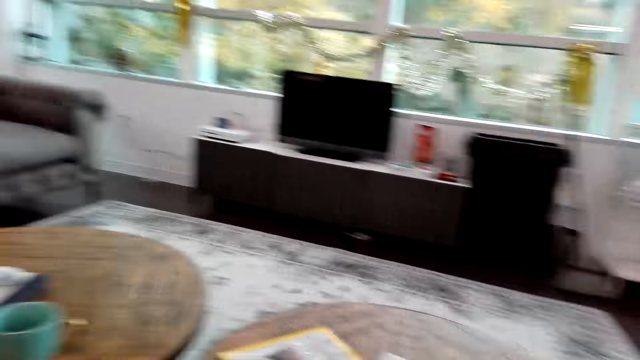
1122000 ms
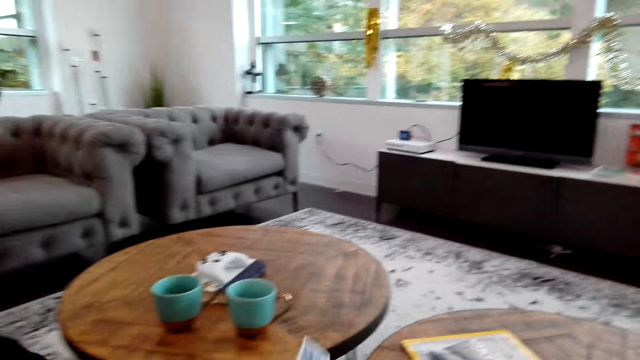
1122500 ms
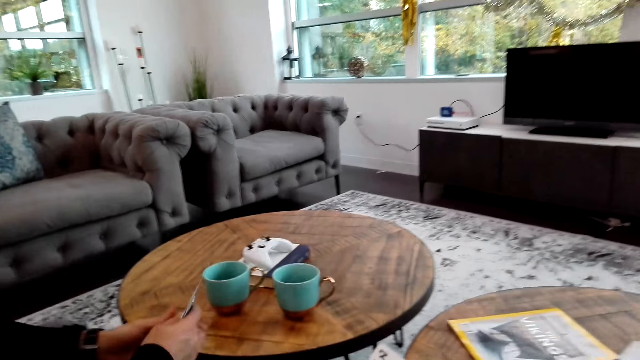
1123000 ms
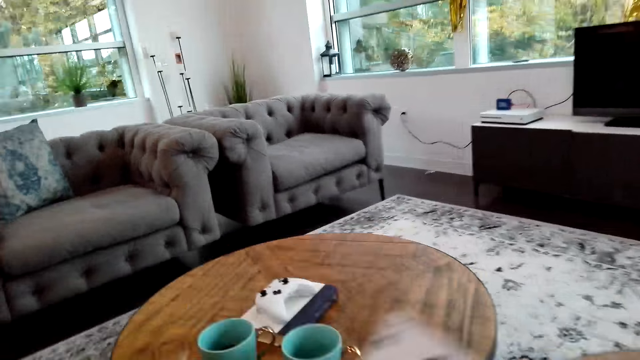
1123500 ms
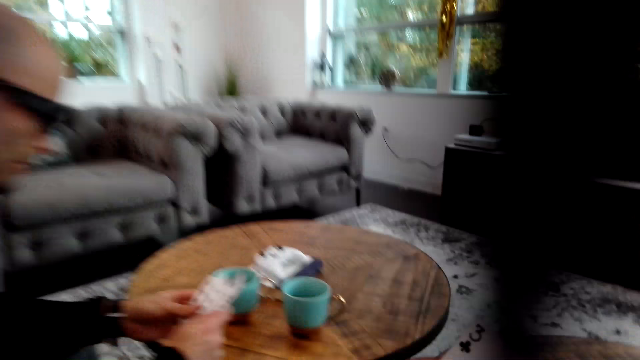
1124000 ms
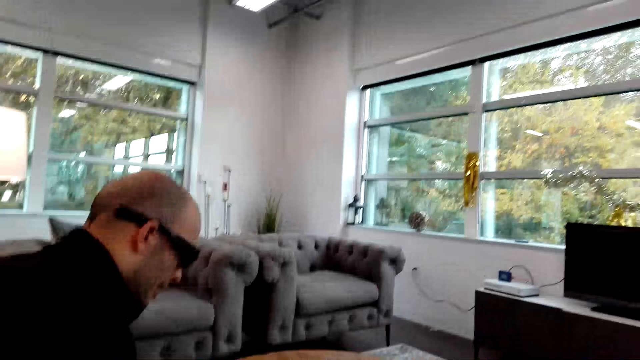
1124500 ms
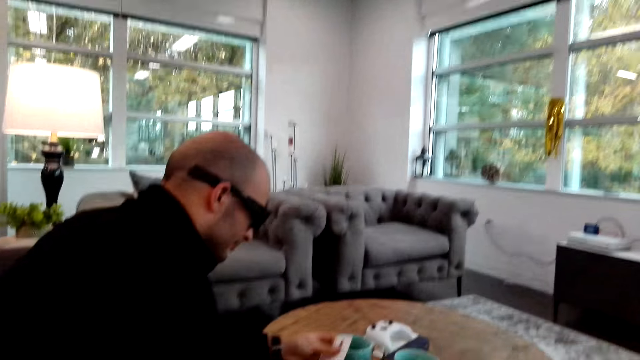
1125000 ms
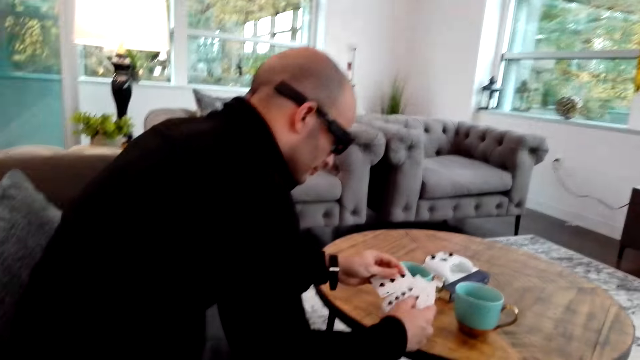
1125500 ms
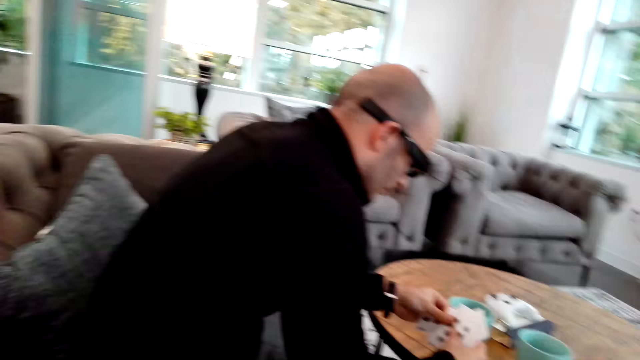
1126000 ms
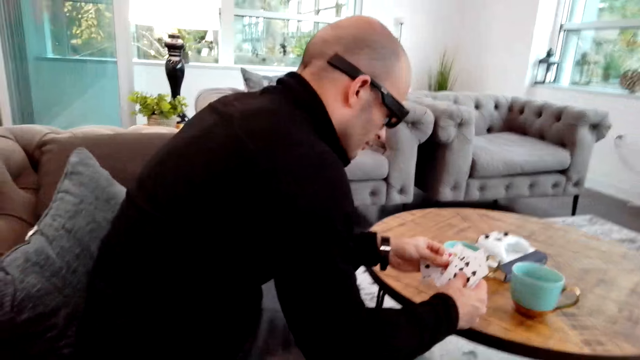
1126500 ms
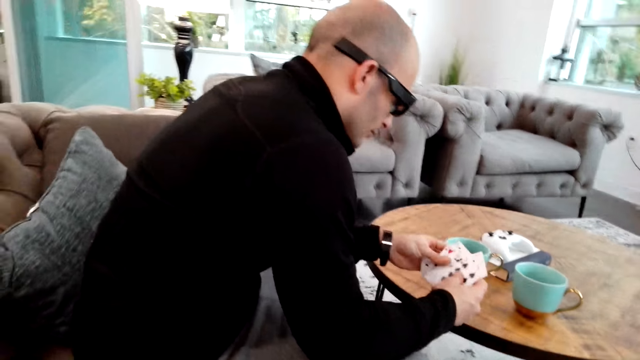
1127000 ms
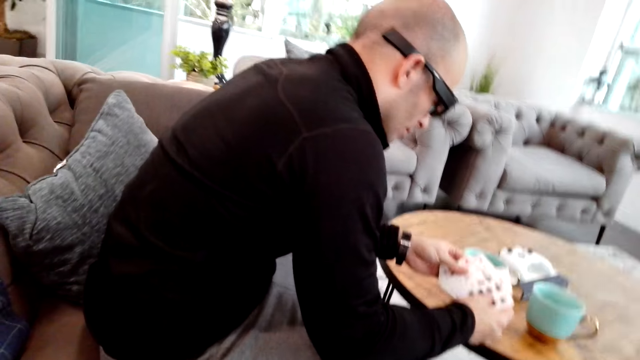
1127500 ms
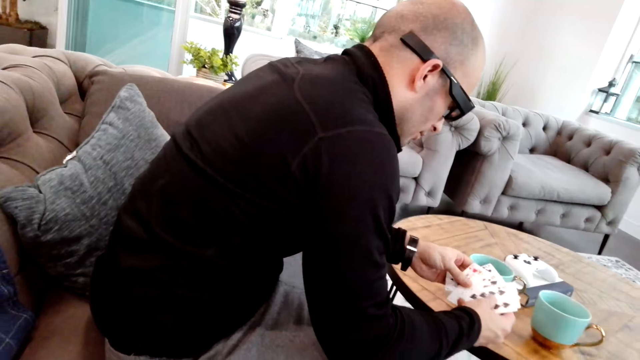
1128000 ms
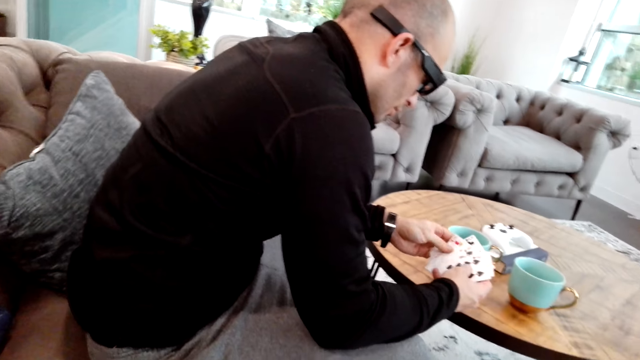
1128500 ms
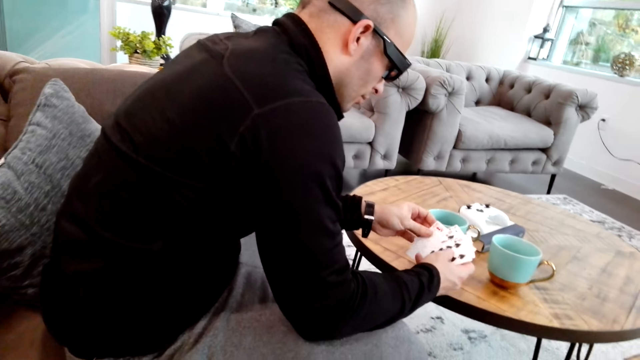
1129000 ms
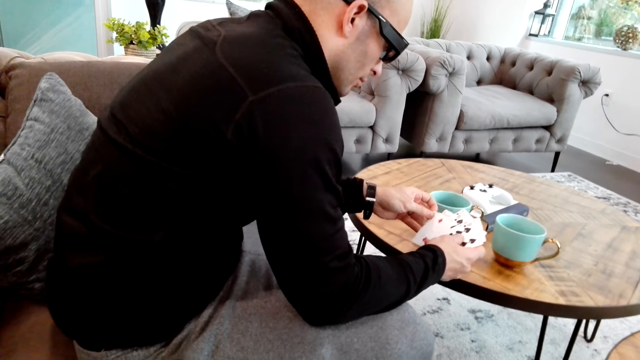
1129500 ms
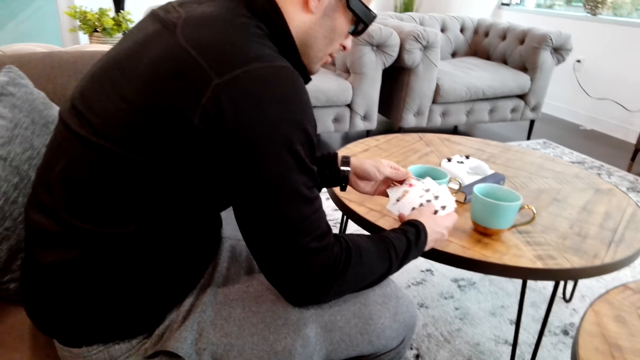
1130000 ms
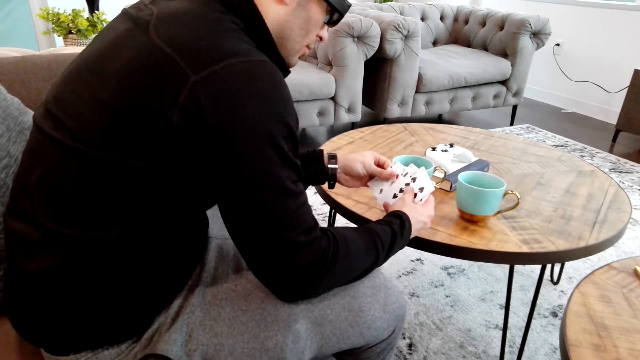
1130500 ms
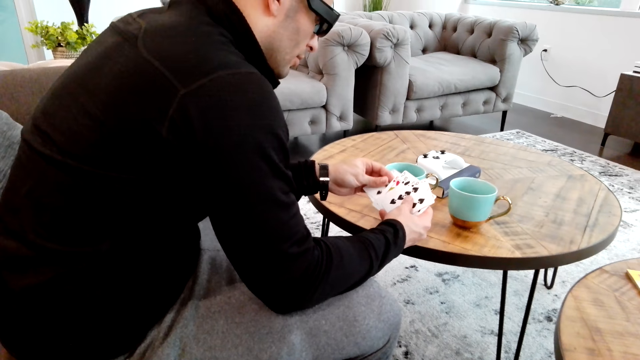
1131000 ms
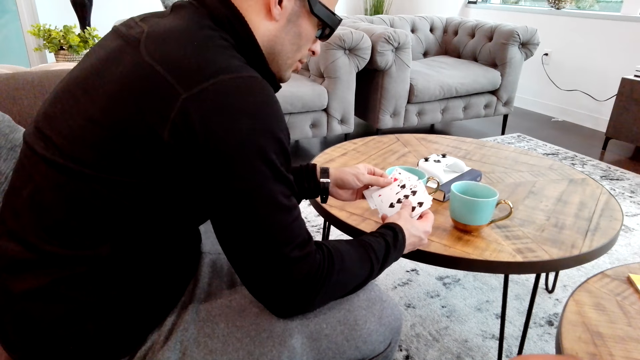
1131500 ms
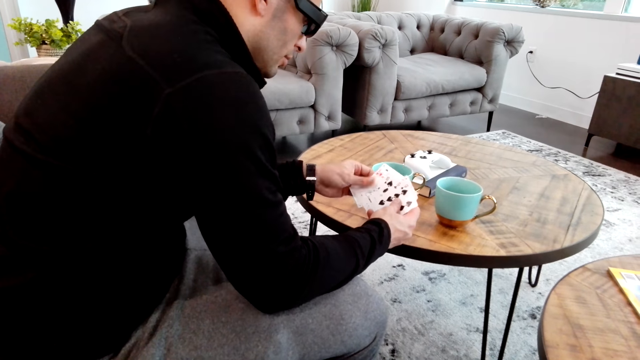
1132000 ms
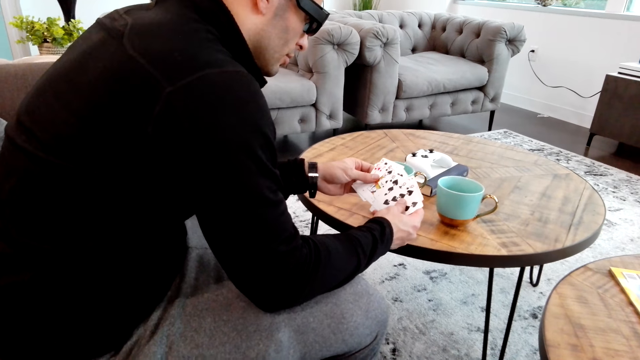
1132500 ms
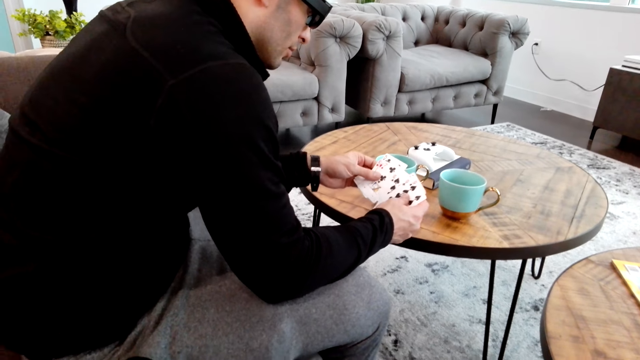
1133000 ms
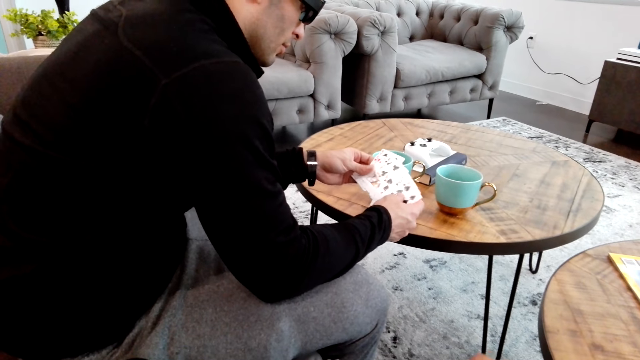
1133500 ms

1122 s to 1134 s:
The camera wearer hands the cards to a man. The man touches the cards and aligns the cards.

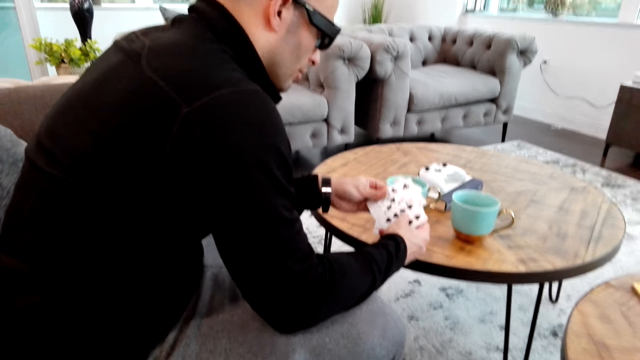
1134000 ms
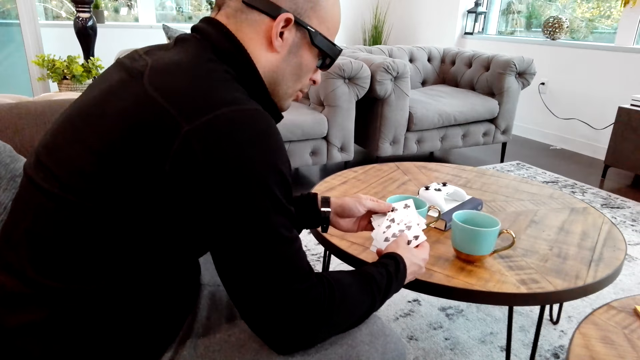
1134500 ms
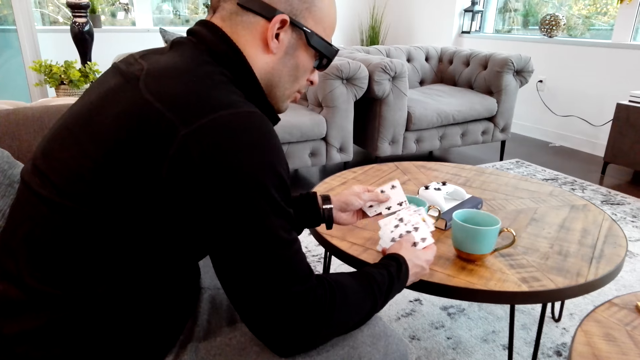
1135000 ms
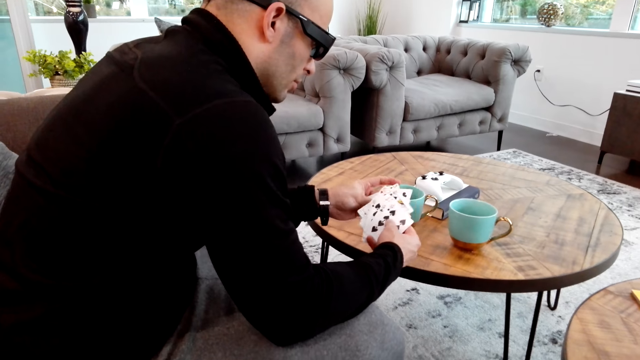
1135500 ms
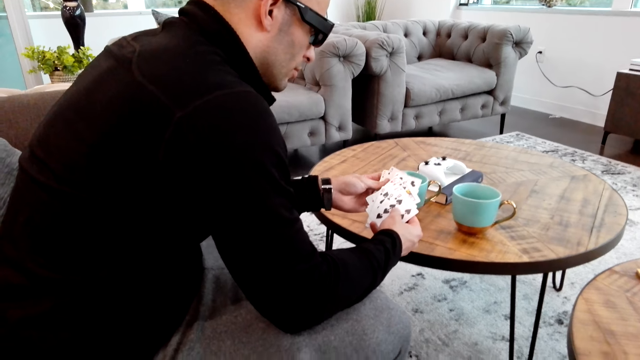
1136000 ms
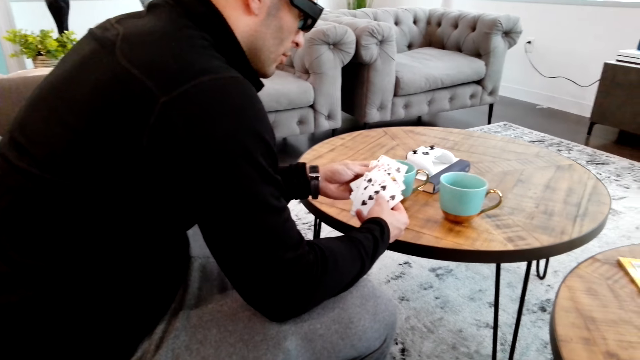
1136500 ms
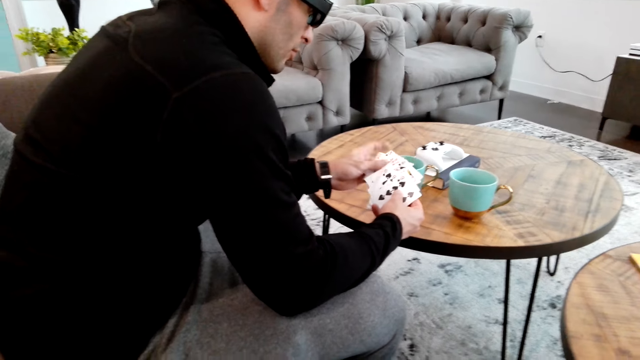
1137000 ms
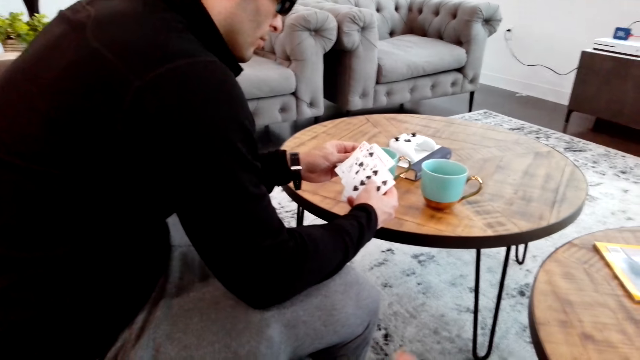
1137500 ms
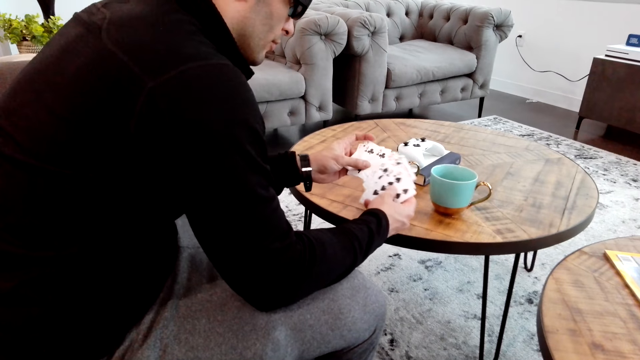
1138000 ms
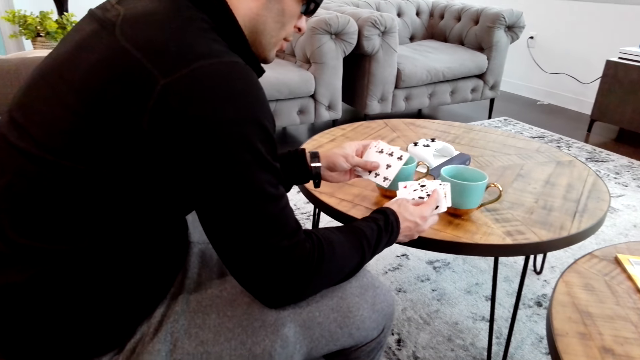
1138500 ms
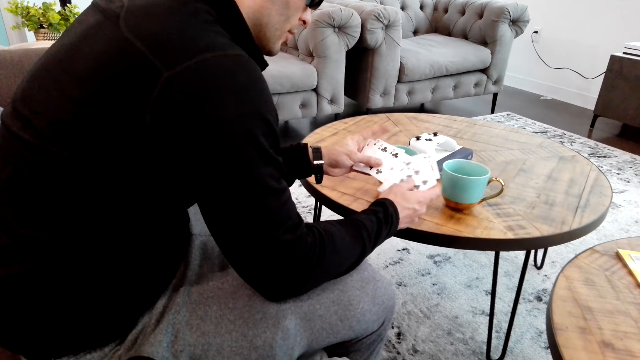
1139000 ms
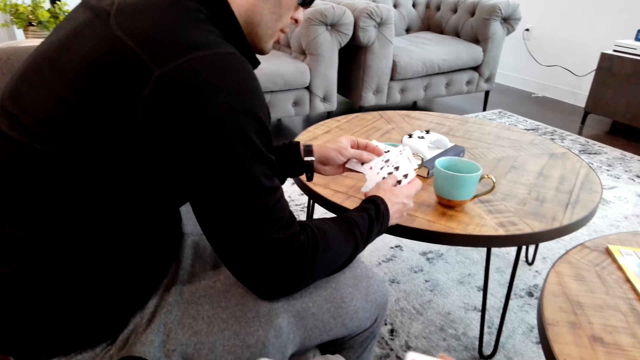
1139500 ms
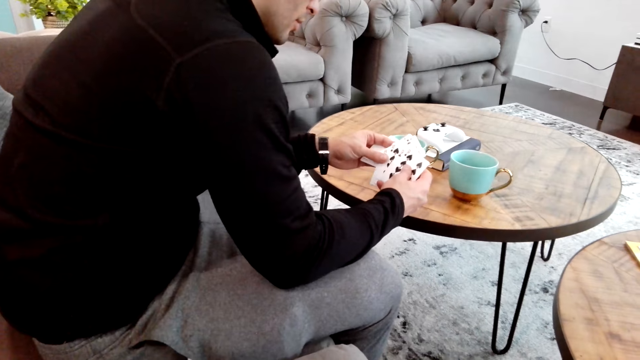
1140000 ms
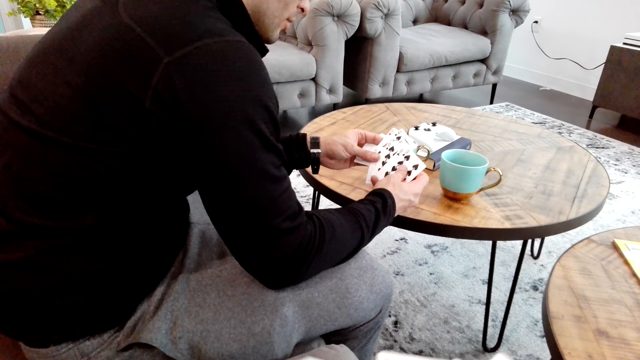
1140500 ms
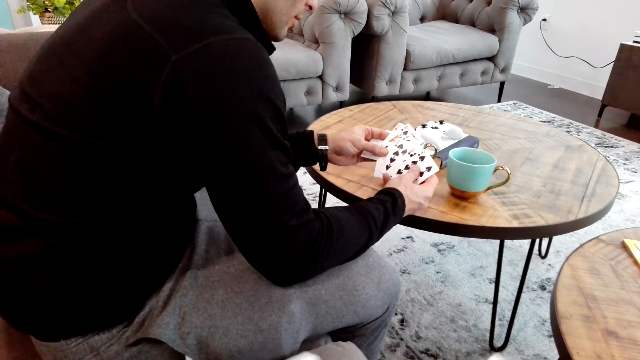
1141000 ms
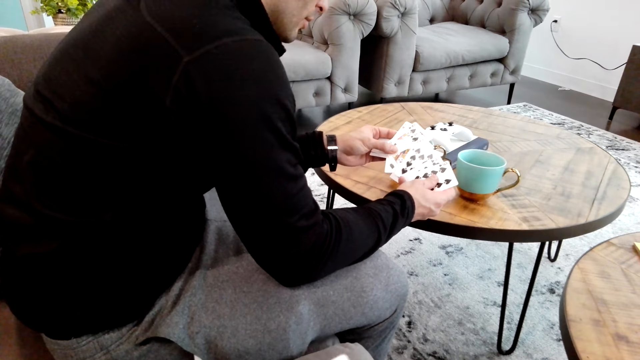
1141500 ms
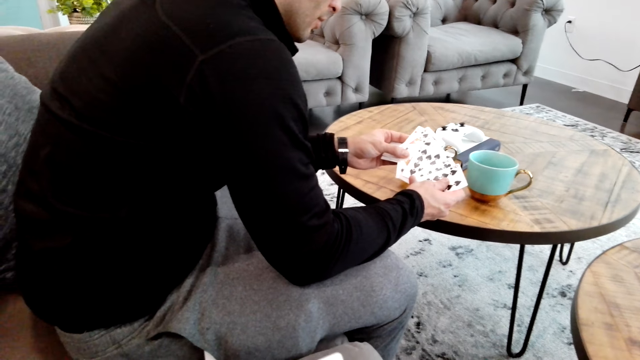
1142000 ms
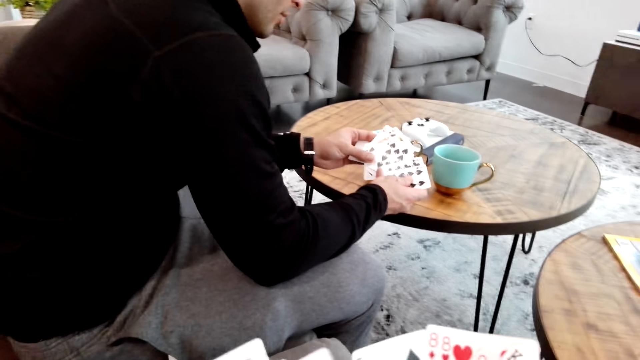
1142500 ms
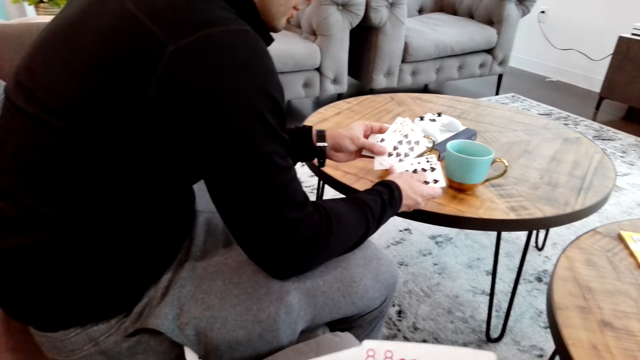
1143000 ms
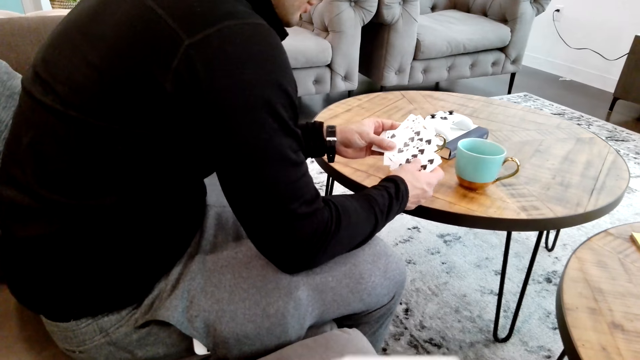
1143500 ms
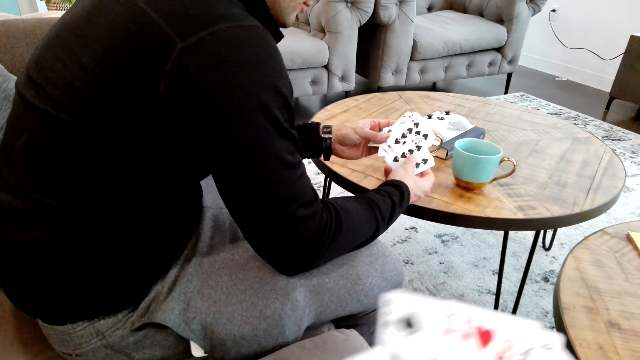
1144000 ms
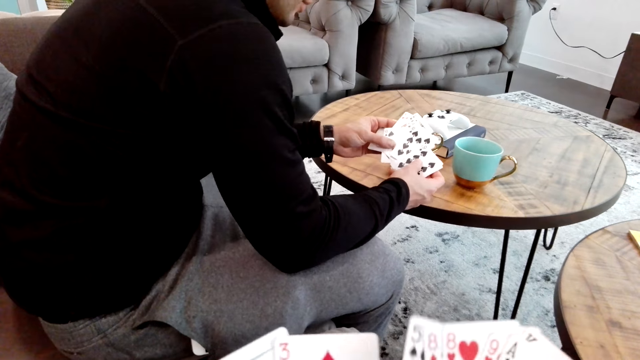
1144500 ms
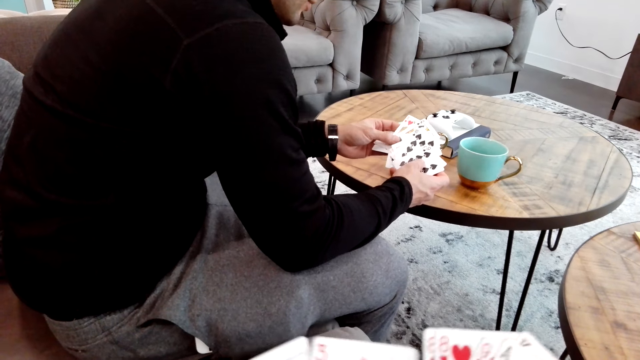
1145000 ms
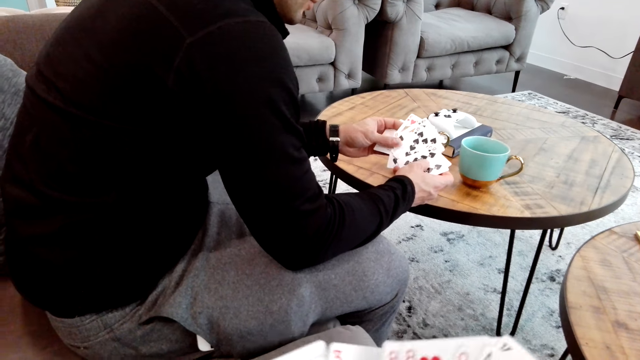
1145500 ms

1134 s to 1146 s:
The camera wearer aligns the cards. They touch the cards.
